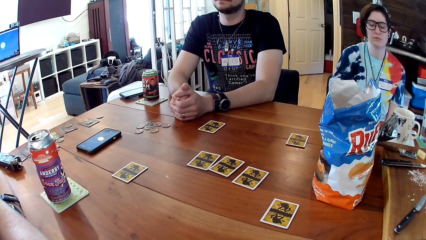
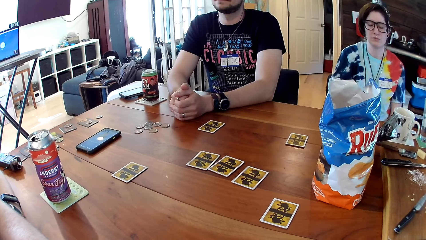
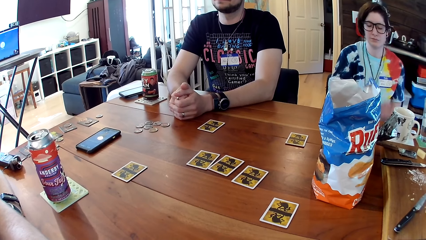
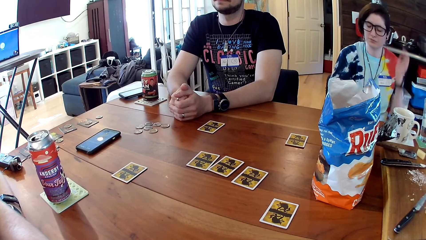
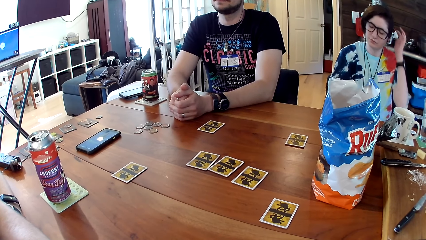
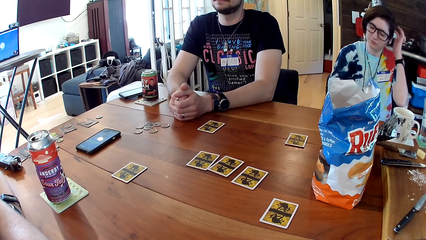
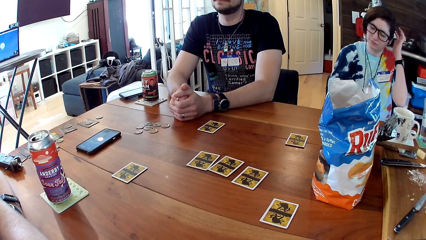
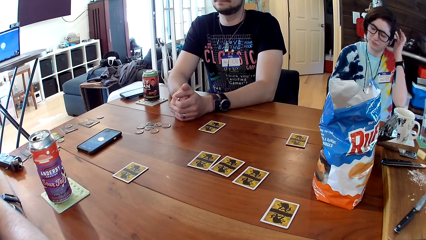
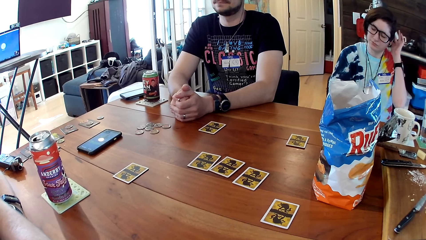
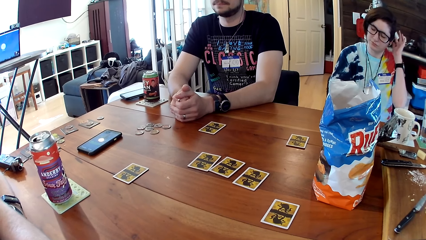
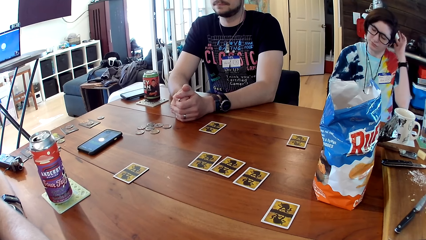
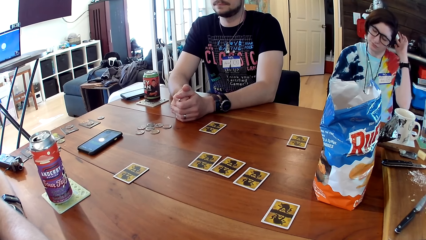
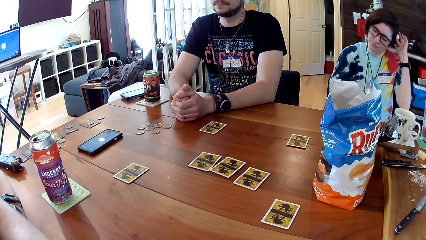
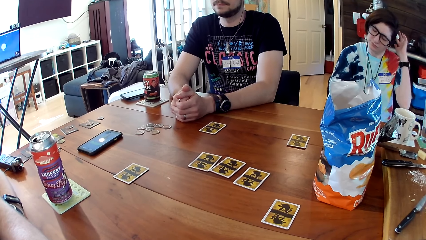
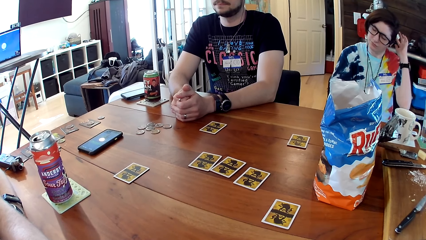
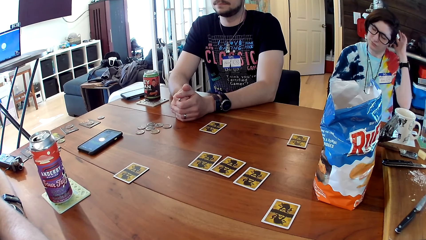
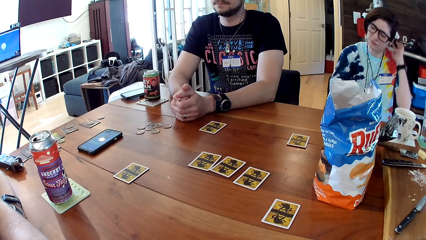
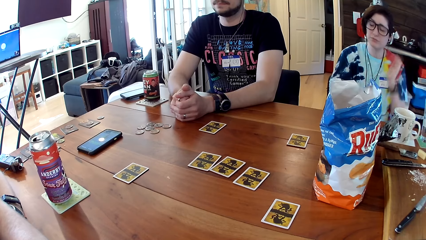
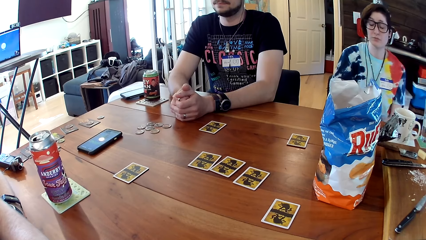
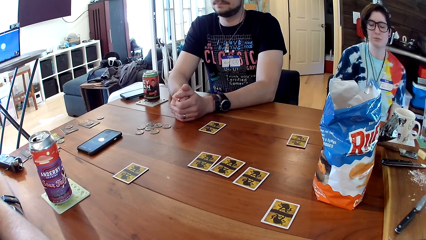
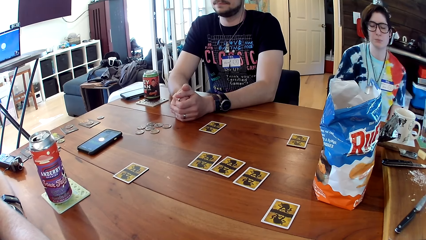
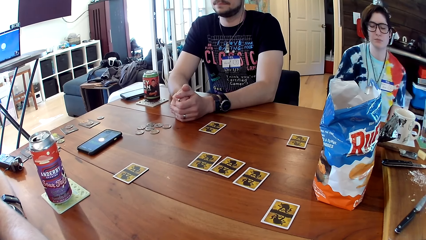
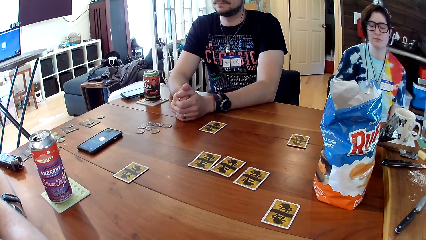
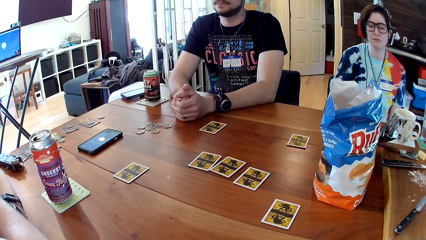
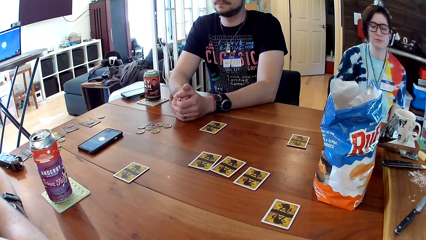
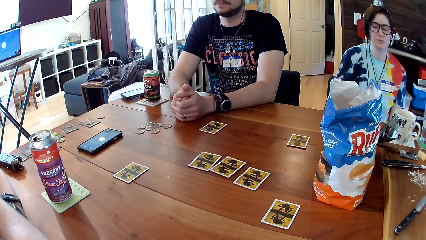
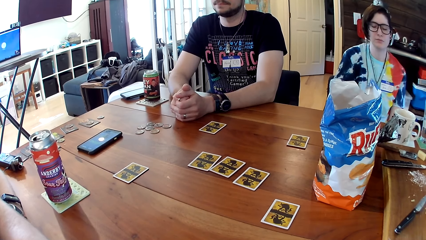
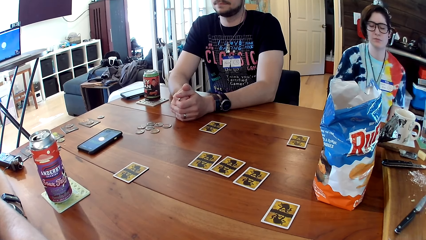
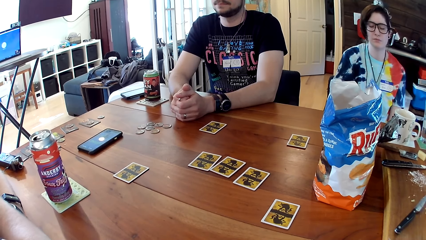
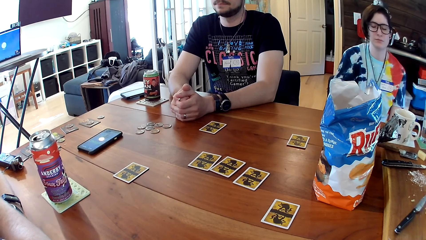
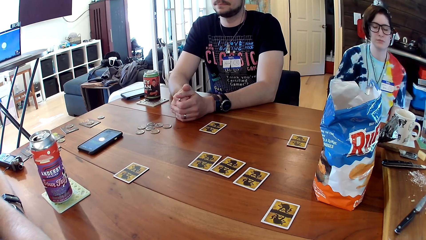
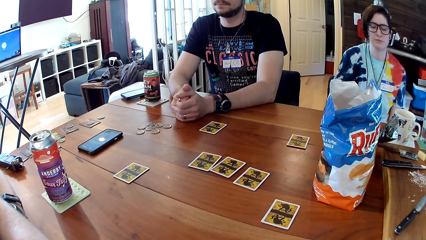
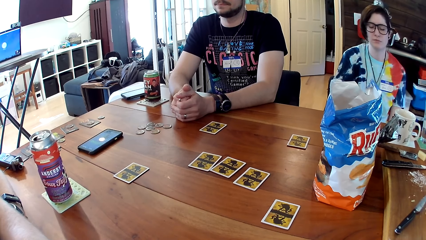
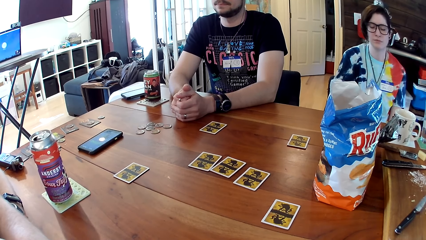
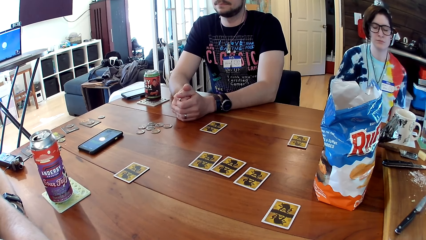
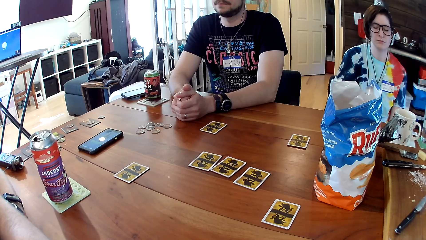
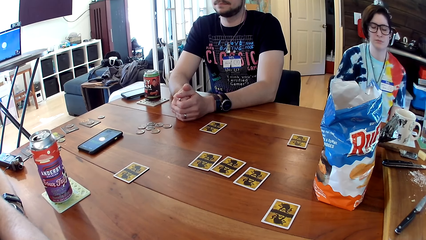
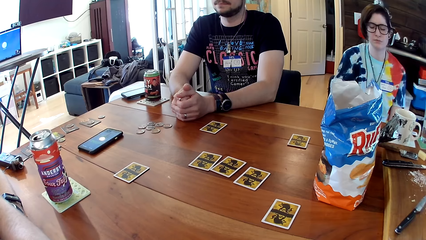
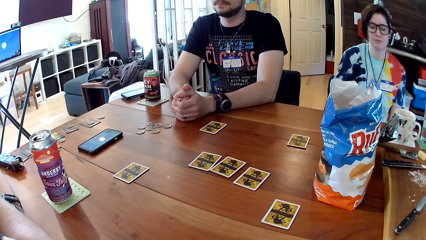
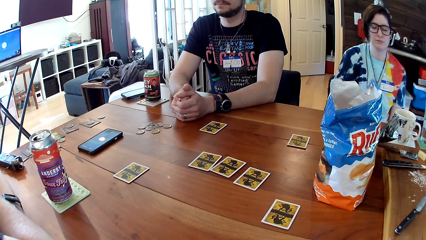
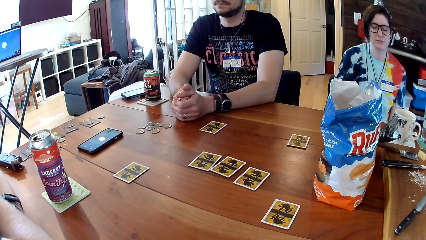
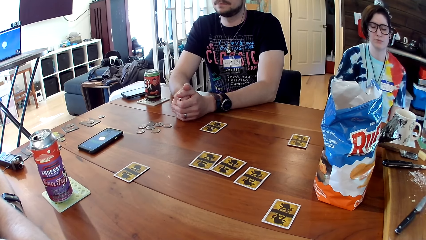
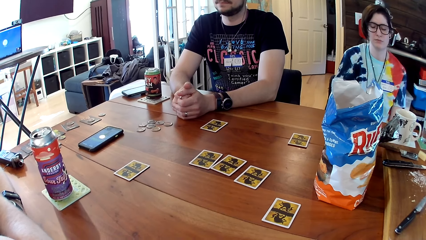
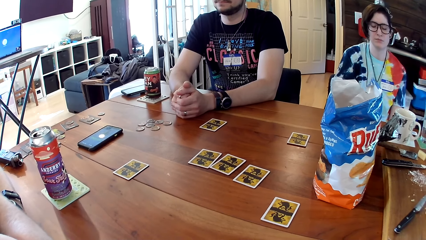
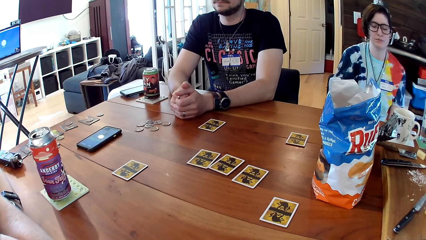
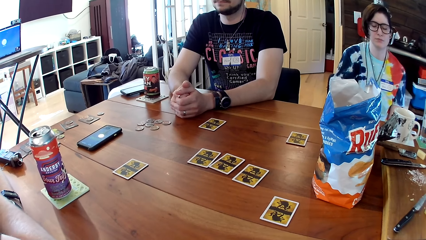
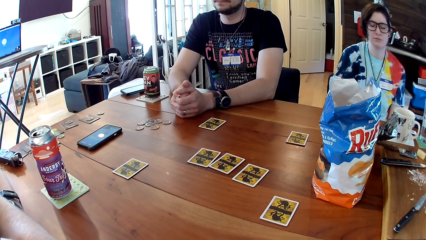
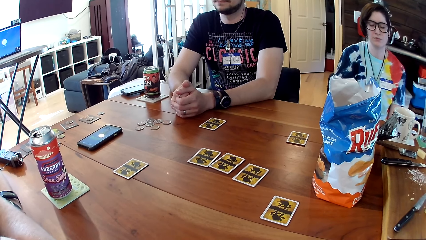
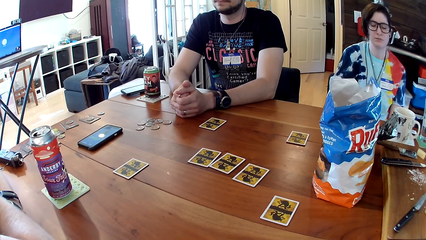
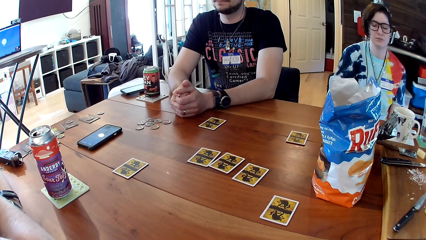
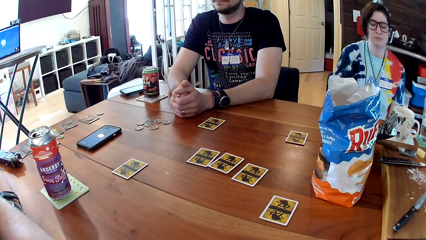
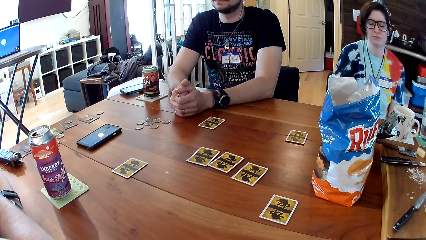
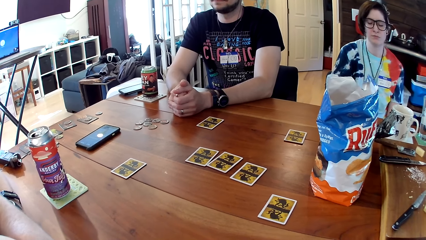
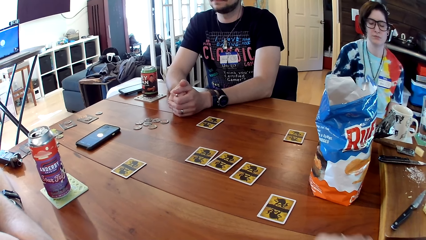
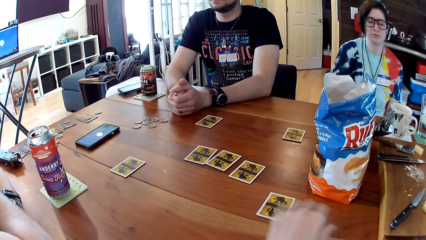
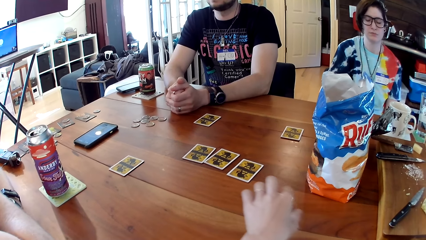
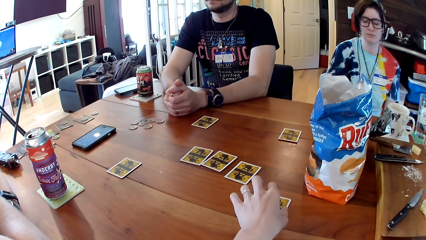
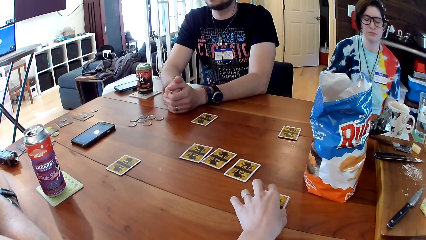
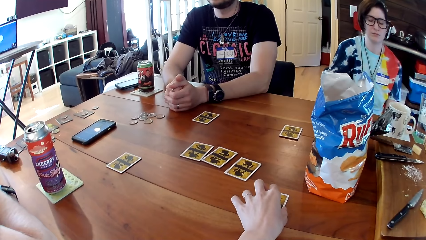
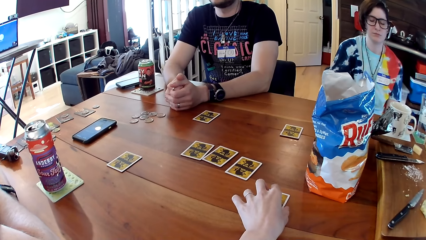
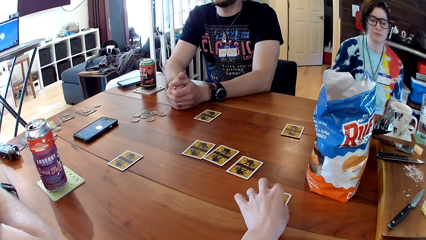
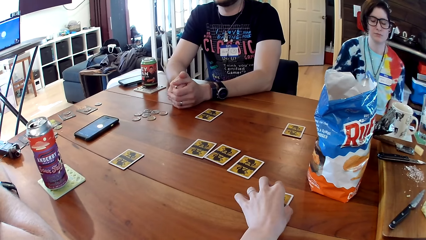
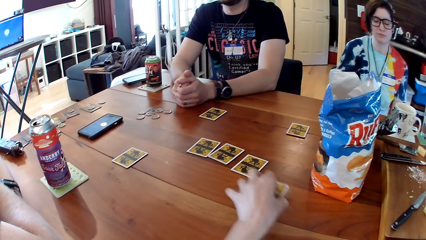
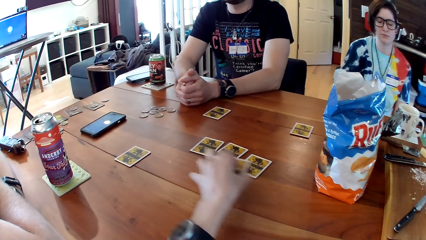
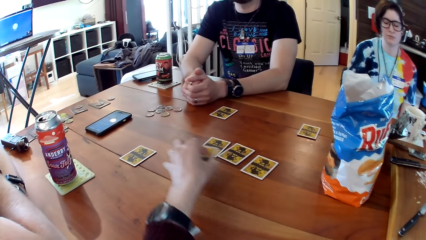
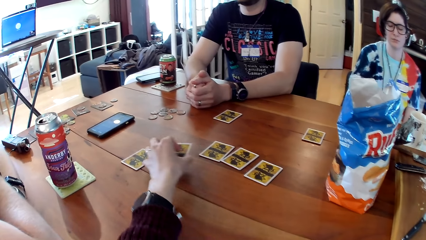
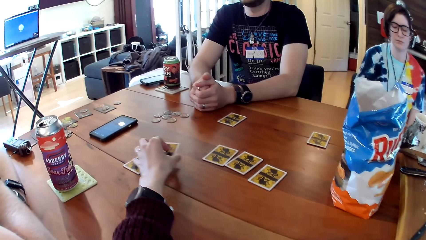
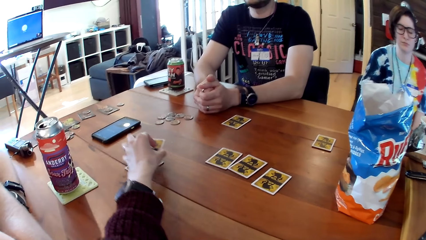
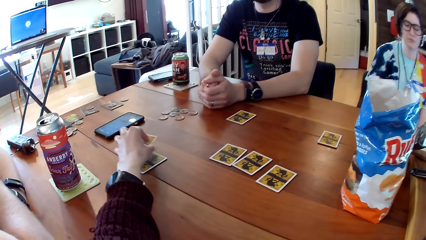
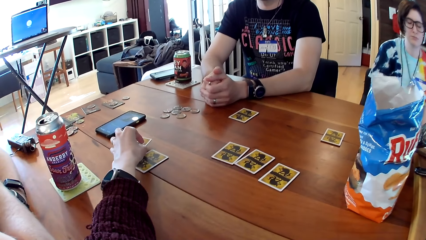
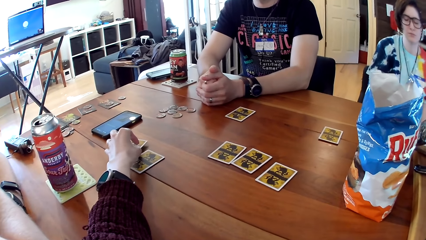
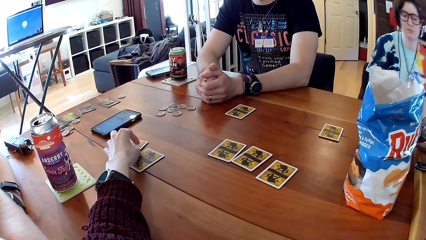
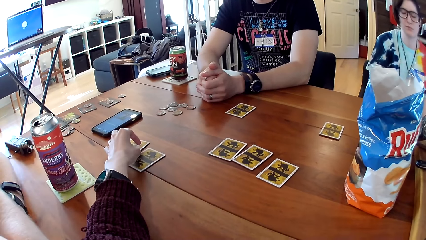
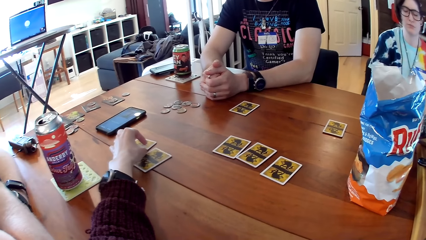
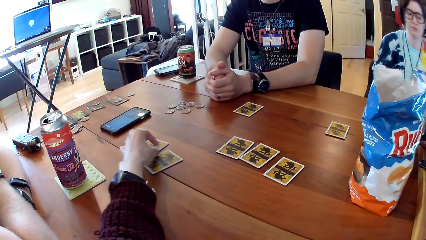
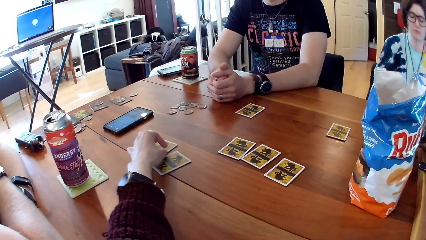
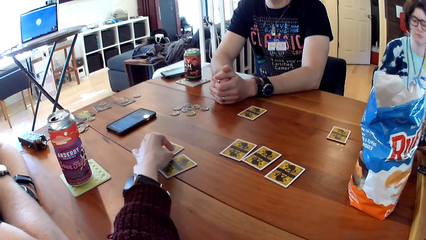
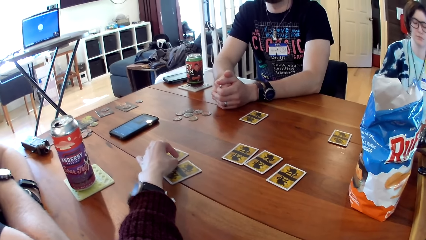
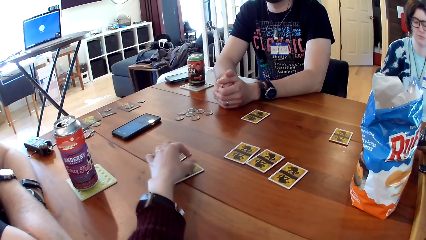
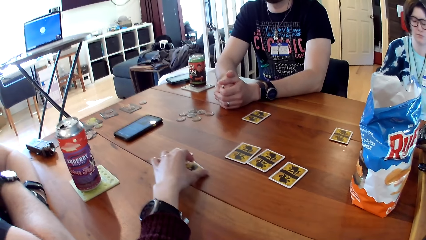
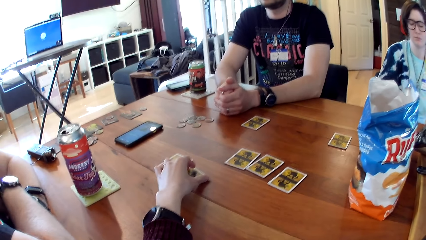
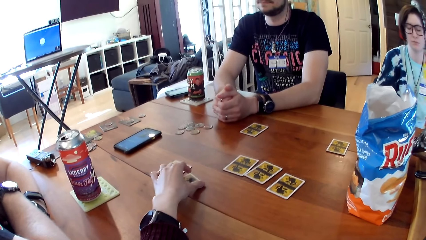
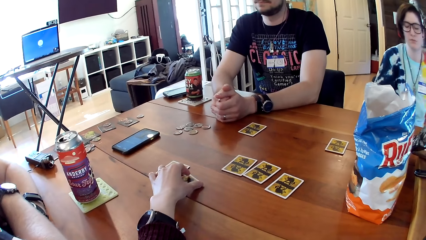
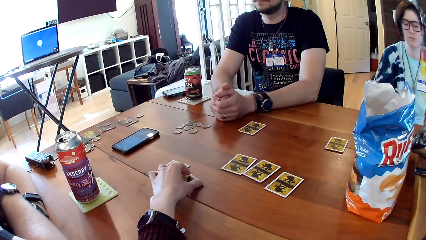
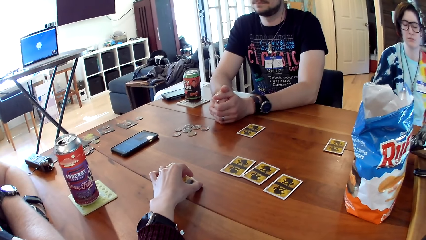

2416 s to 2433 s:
A woman scratches her hair with her left hand. The camera wearer takes the card on the table with her left hand. She puts the card in her left hand face down on the table. She moves the card on the table with the card in her left hand. She takes the card on the table with her left hand.
